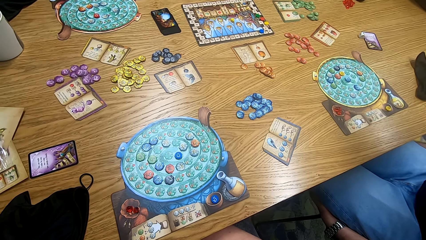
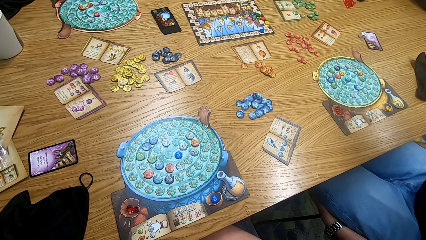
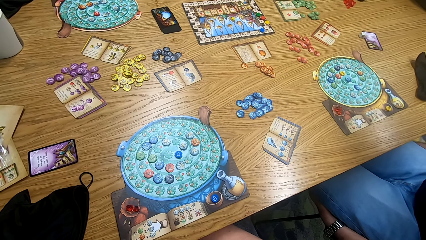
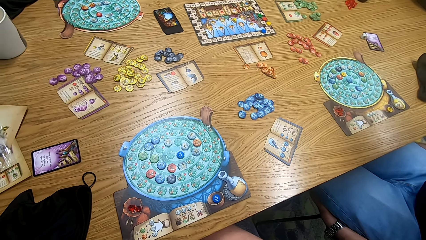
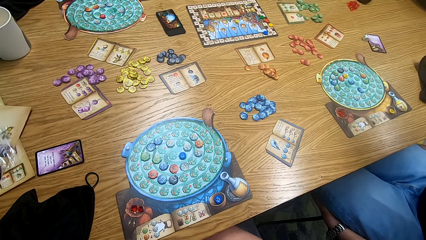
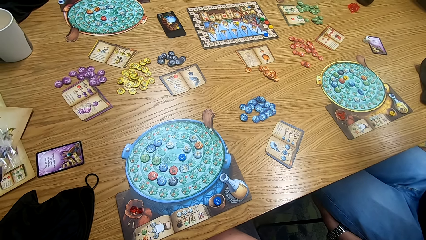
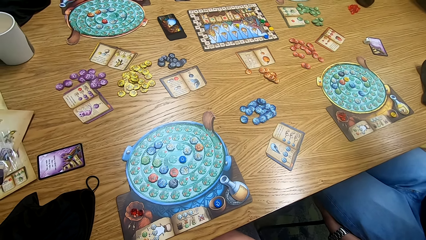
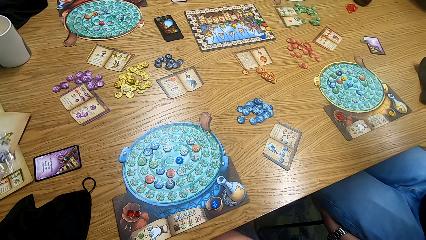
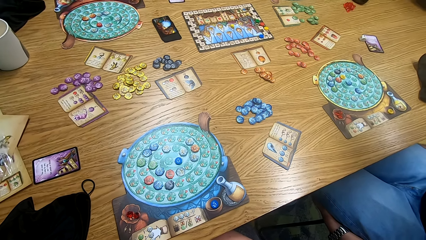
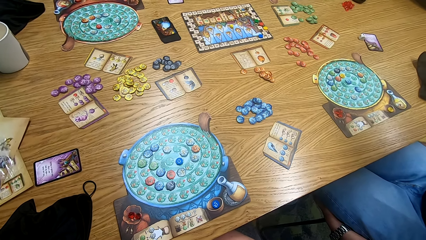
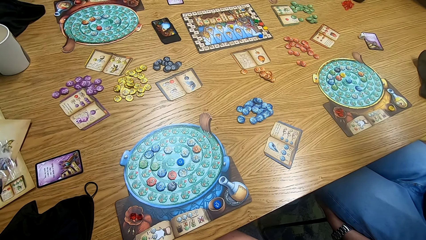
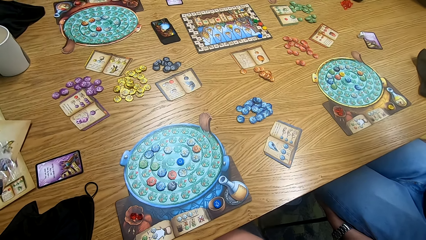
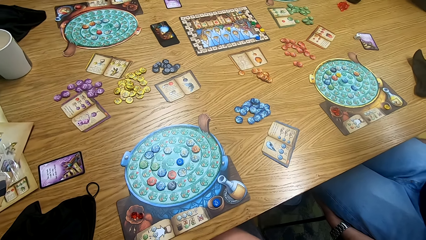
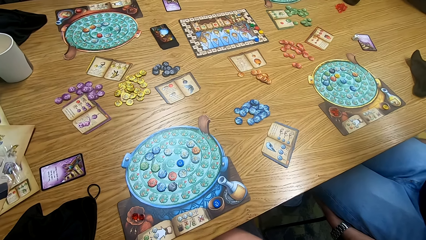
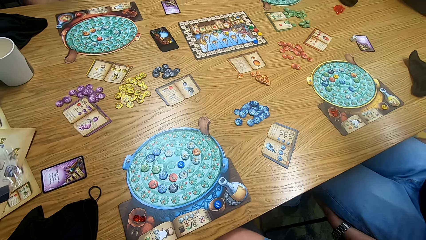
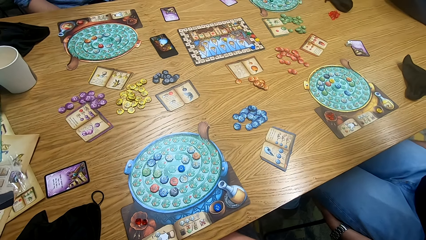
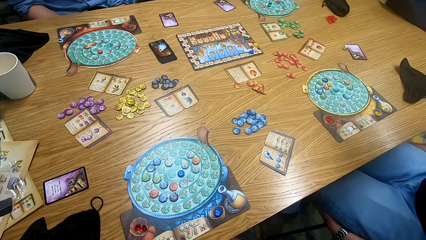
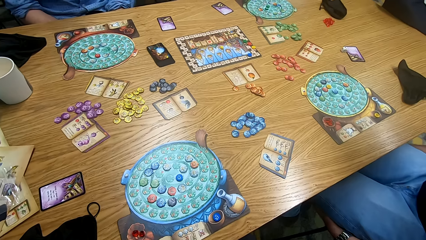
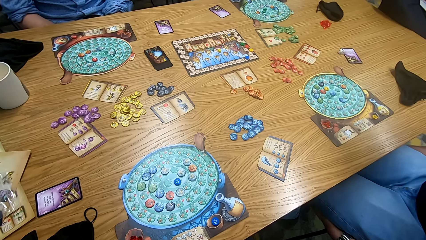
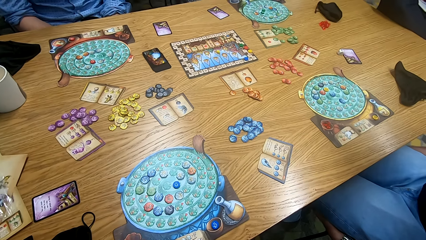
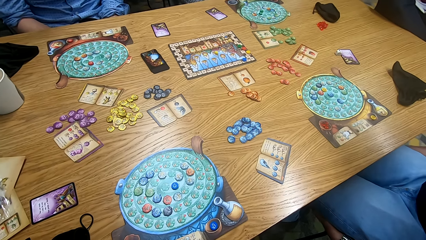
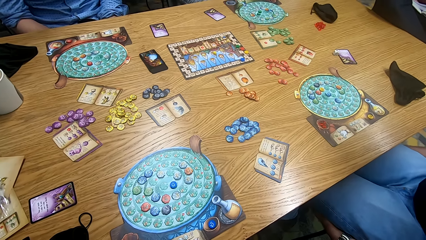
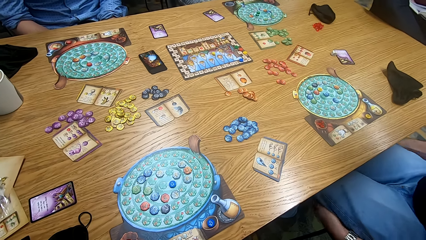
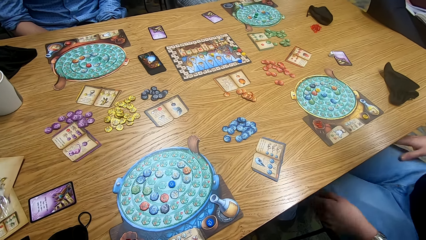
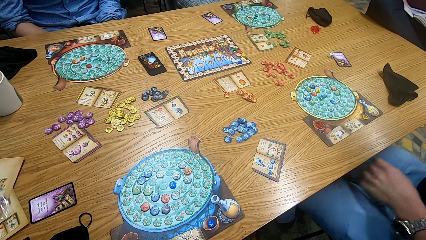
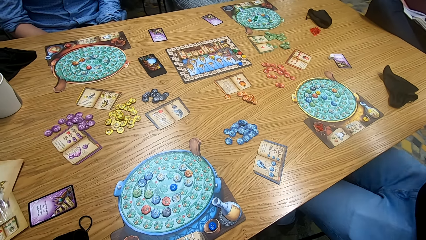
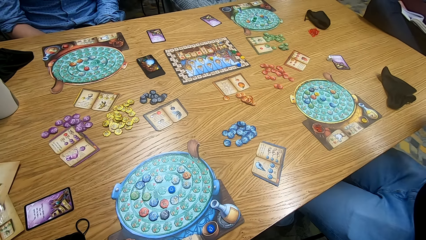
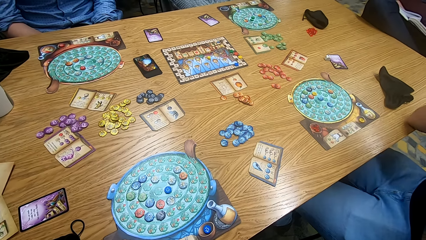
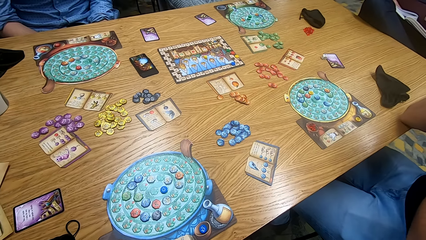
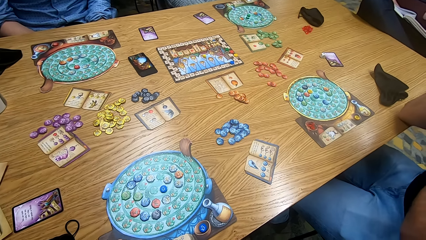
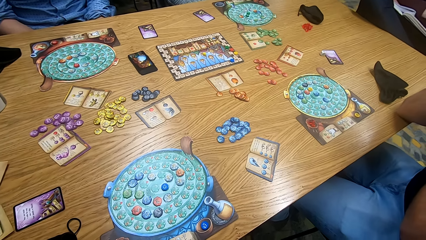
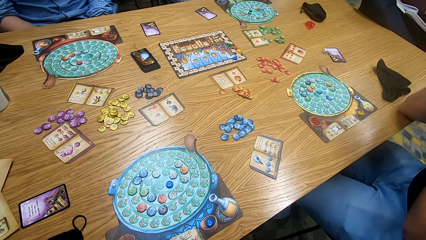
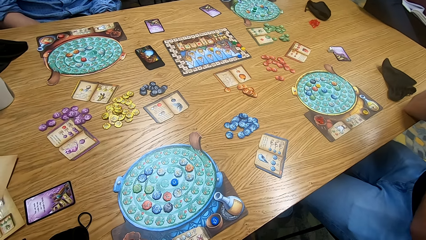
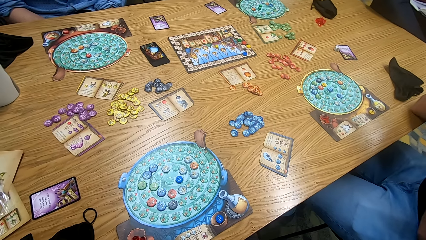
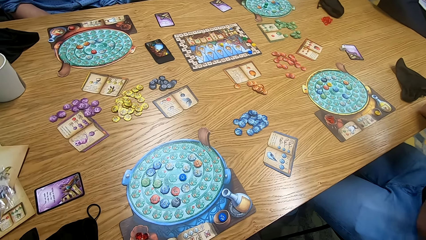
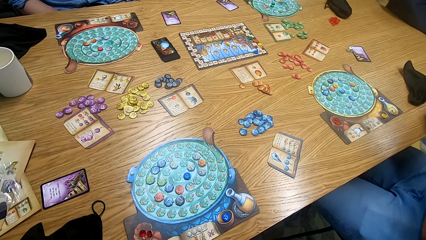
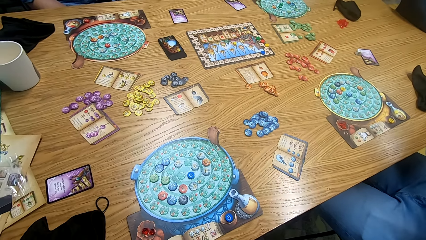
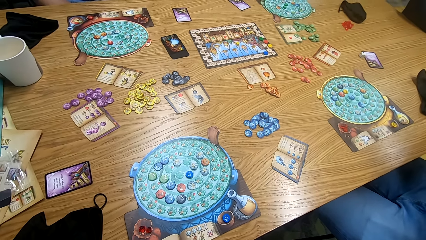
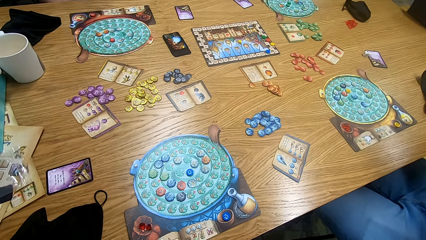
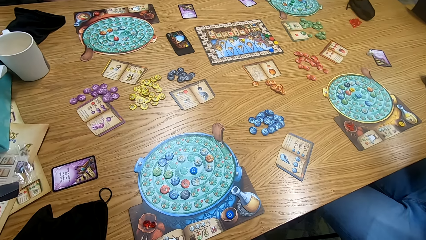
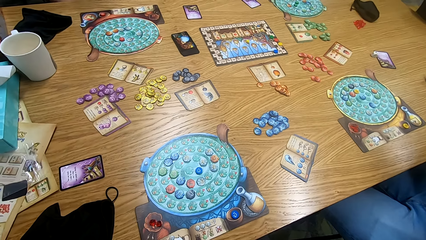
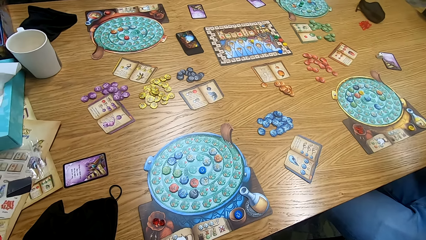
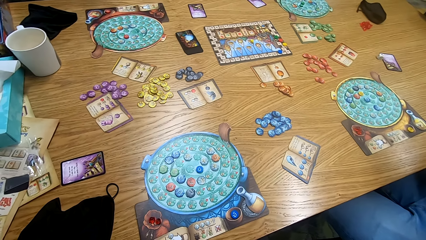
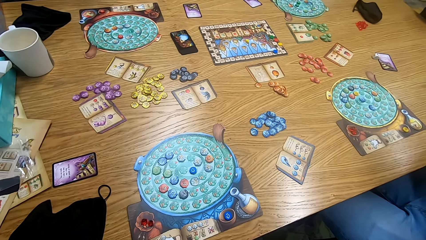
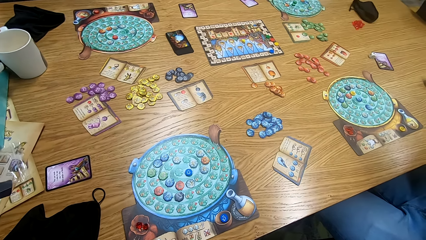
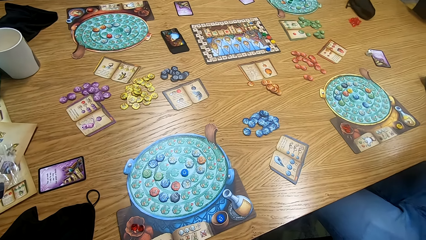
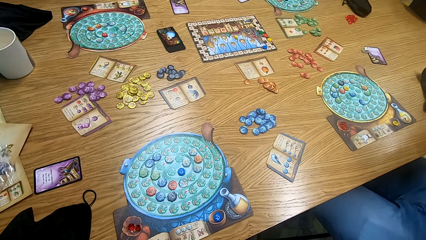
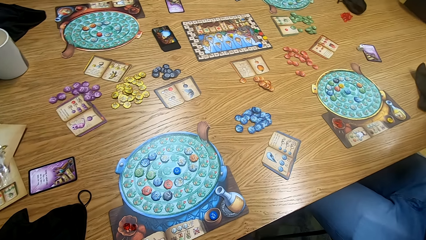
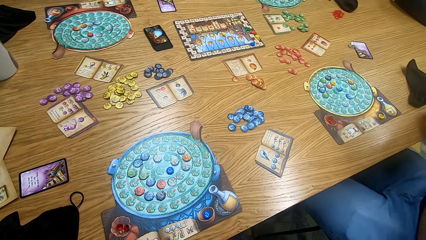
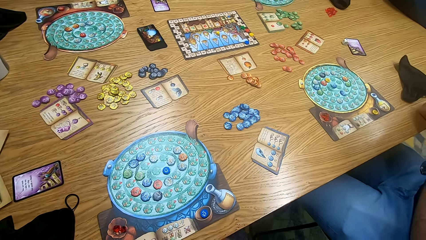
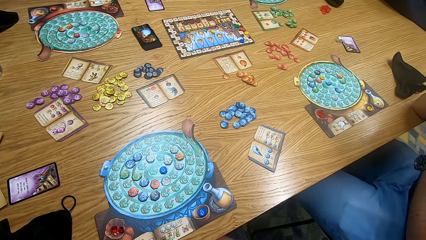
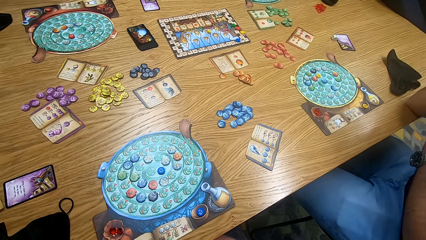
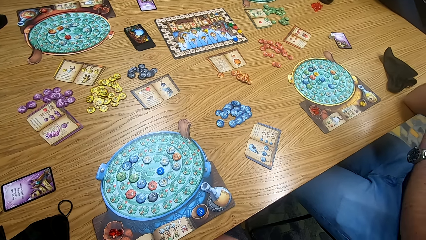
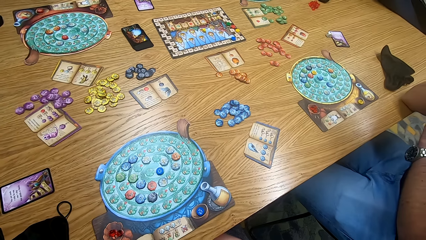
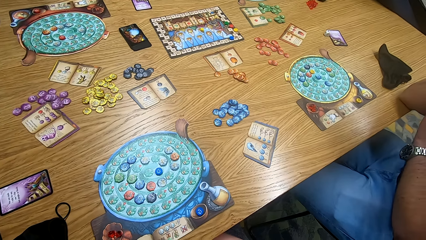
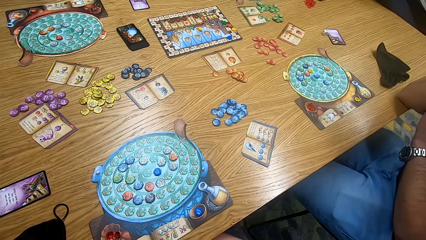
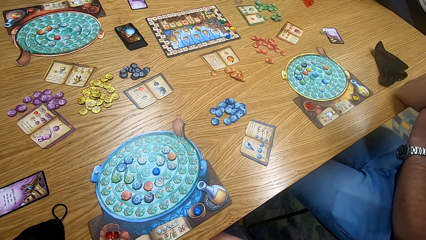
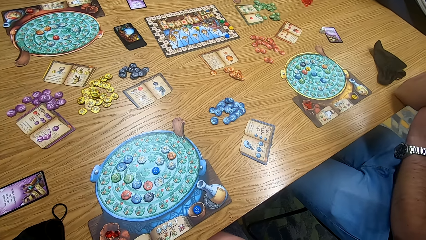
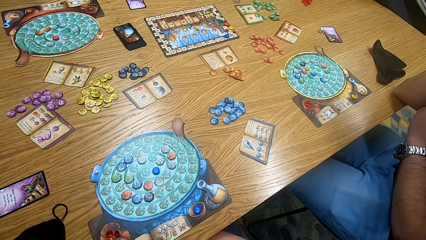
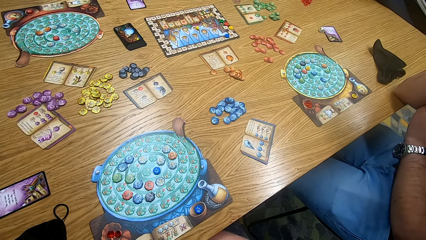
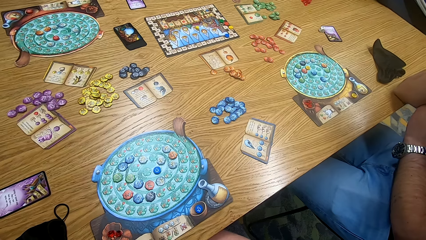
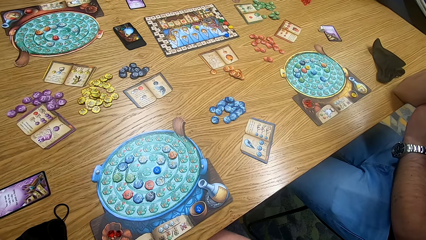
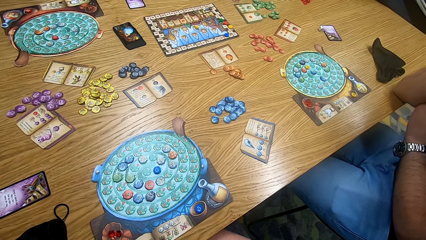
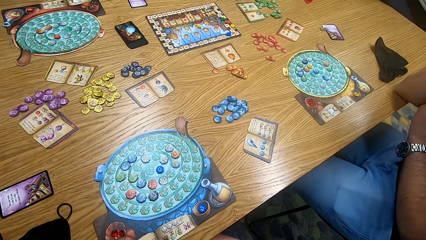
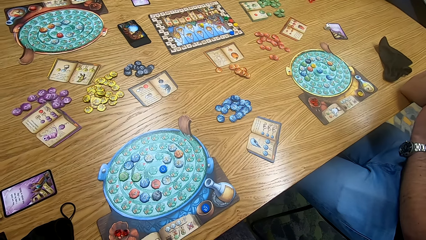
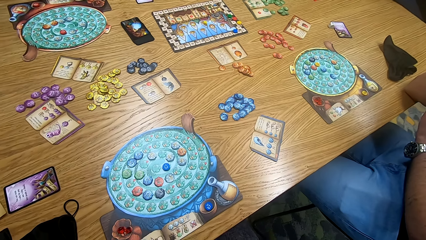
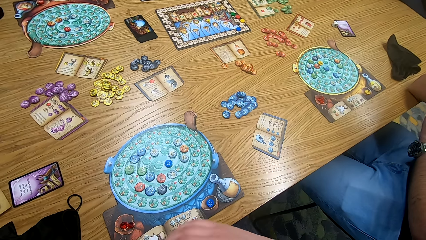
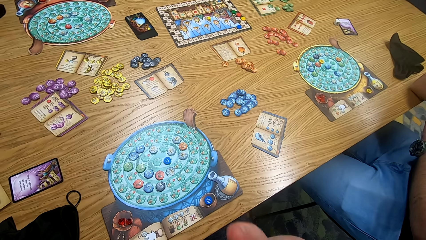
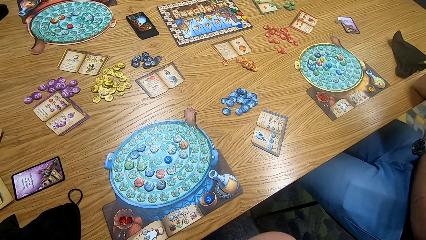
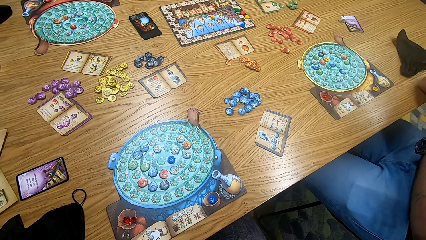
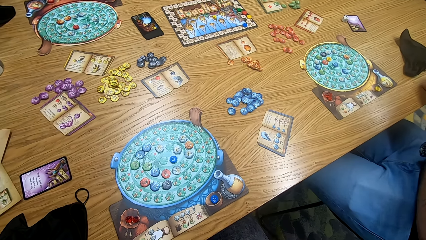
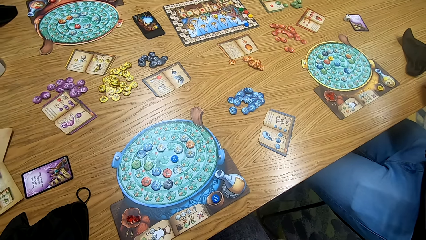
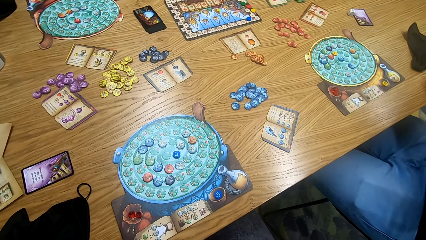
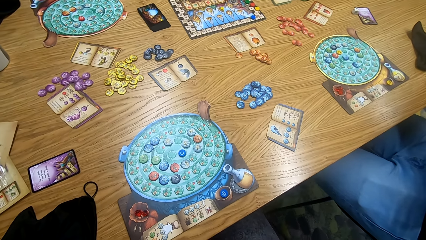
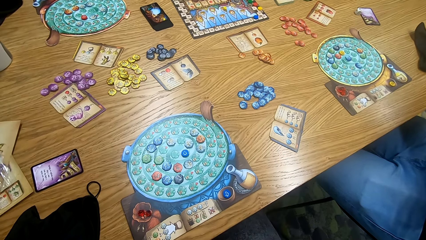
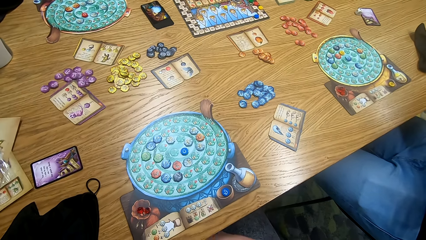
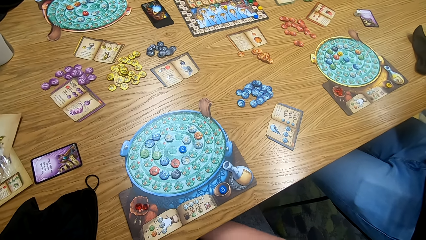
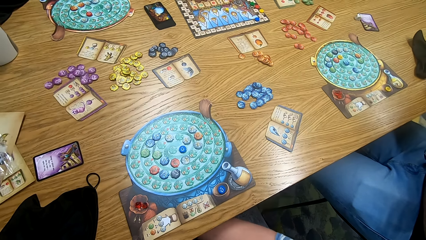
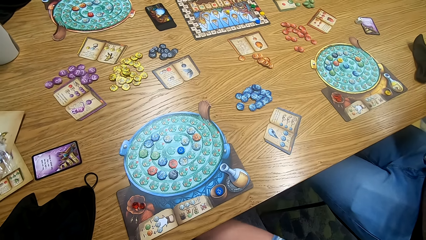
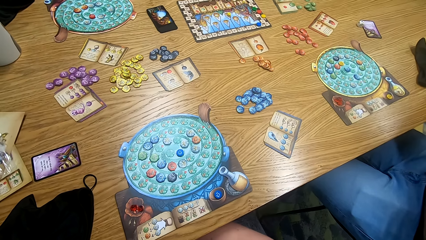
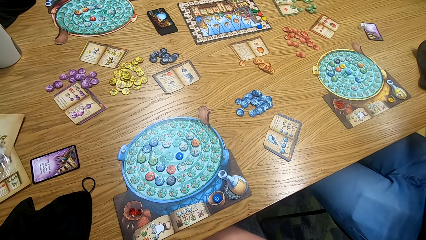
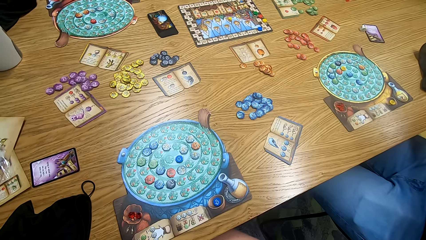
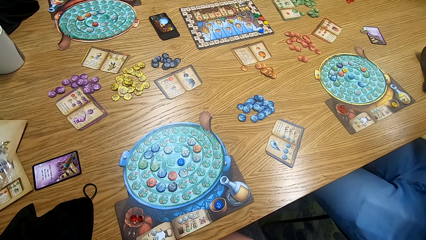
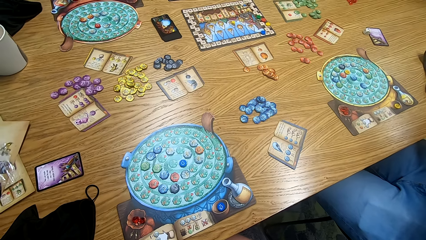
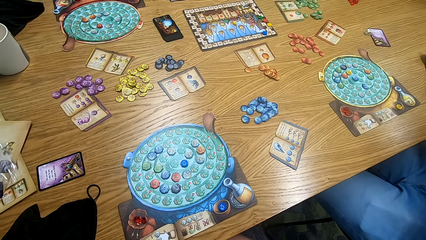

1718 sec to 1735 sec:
The camera wearer looks at the game board. They move hands. A man moves hands. The camera wearer looks around. They look at the game board. They move hands. They look around.
